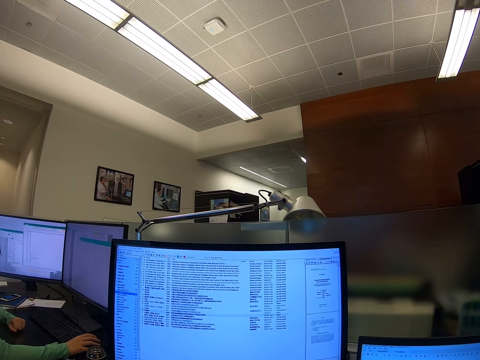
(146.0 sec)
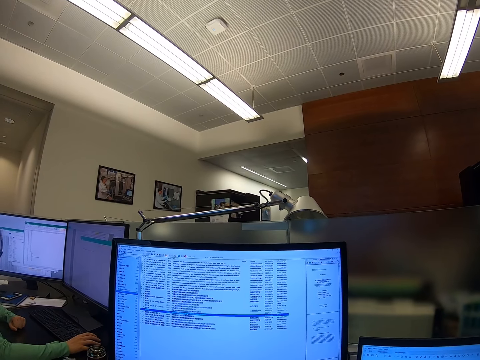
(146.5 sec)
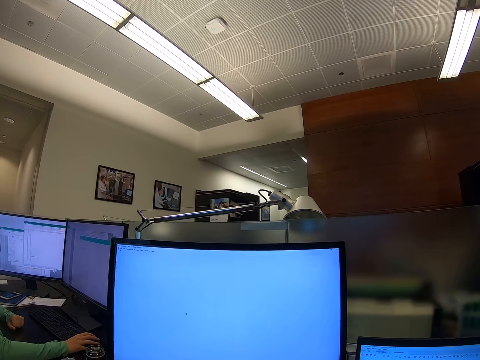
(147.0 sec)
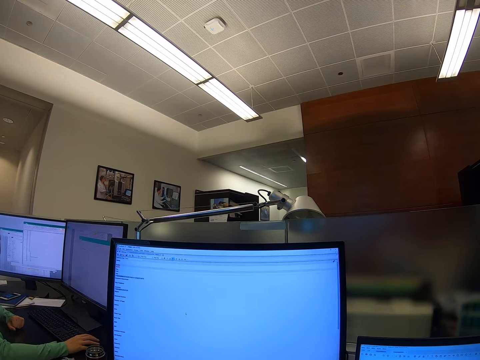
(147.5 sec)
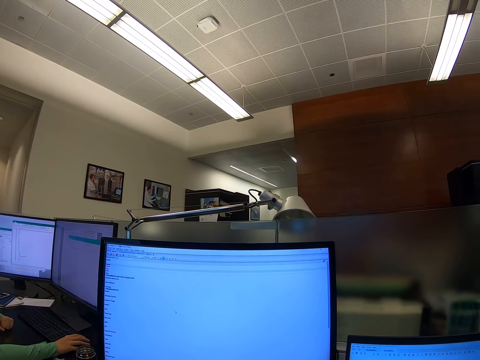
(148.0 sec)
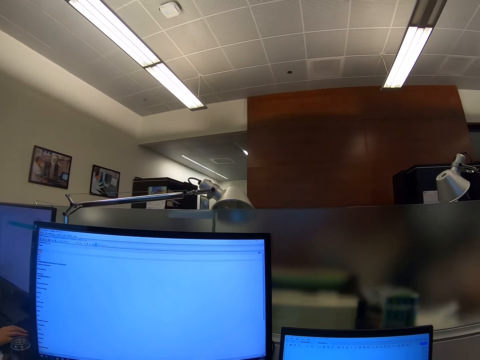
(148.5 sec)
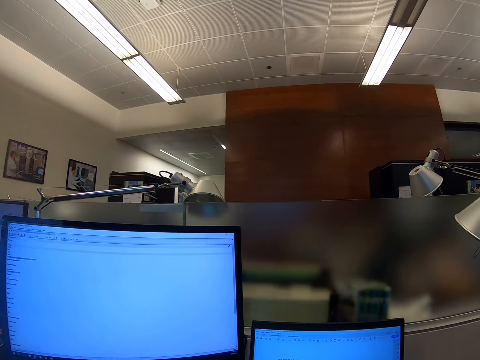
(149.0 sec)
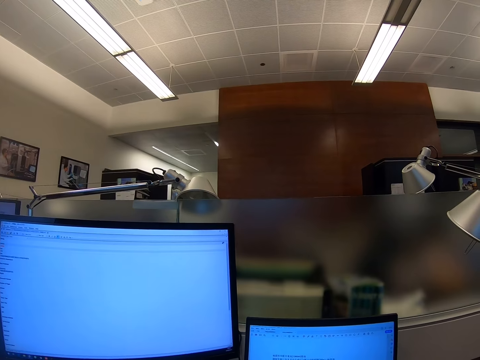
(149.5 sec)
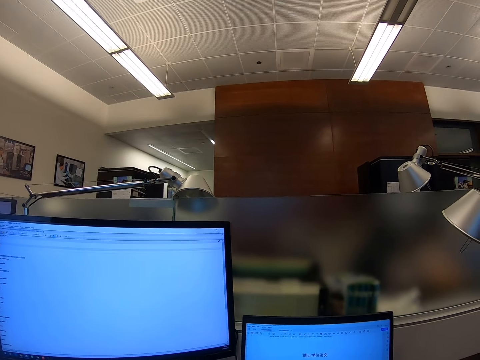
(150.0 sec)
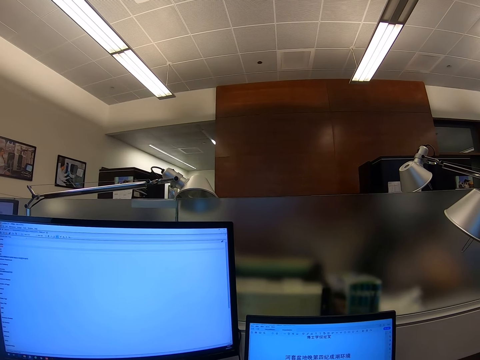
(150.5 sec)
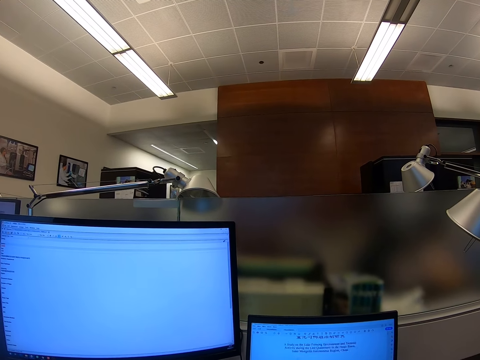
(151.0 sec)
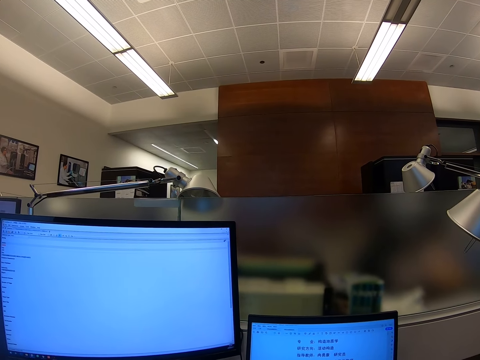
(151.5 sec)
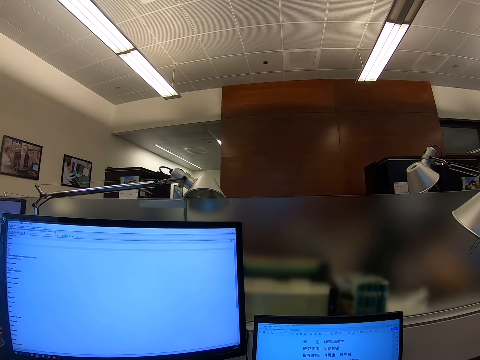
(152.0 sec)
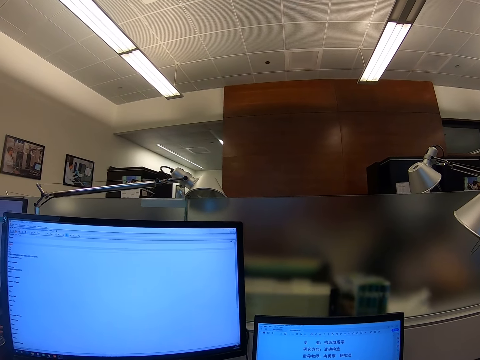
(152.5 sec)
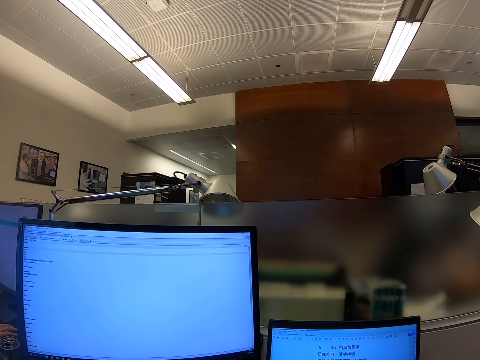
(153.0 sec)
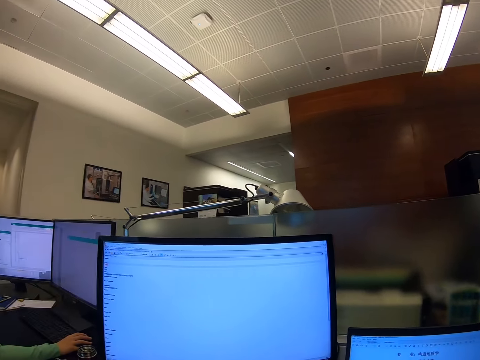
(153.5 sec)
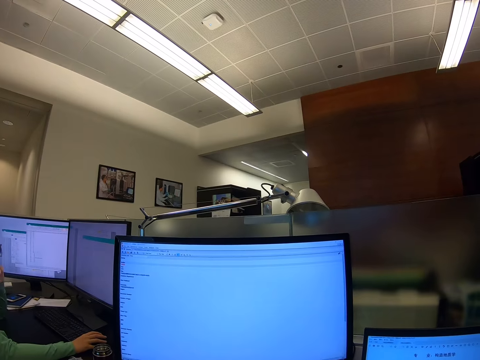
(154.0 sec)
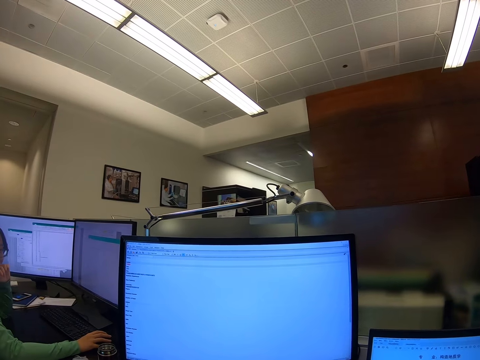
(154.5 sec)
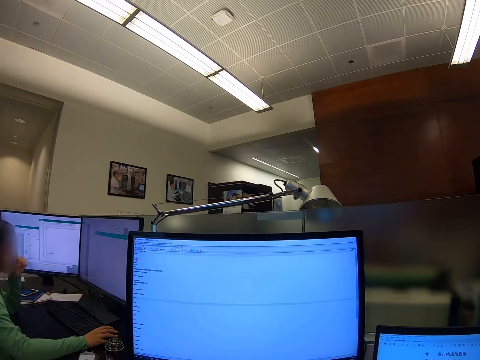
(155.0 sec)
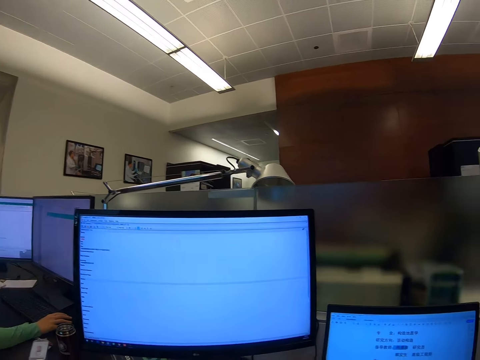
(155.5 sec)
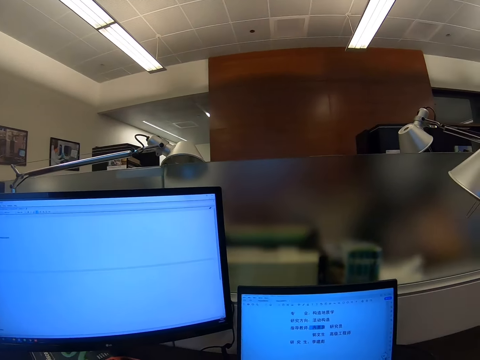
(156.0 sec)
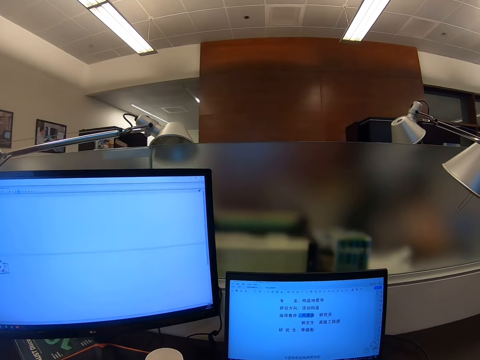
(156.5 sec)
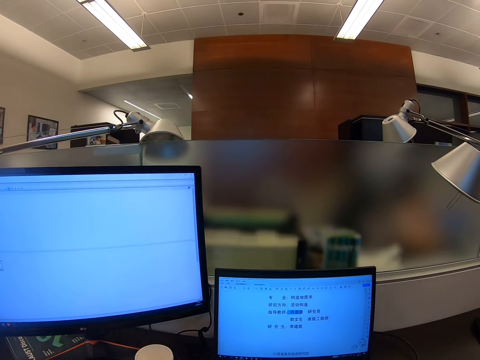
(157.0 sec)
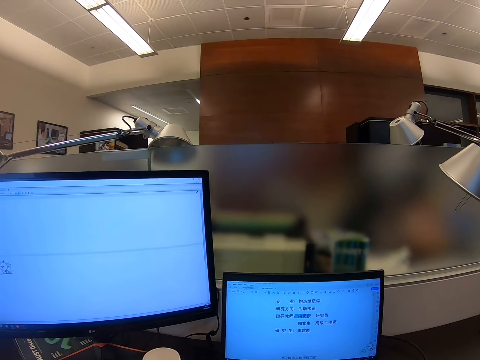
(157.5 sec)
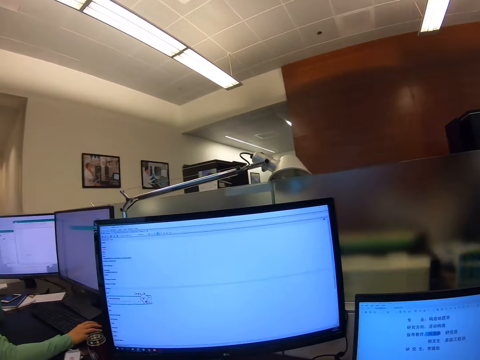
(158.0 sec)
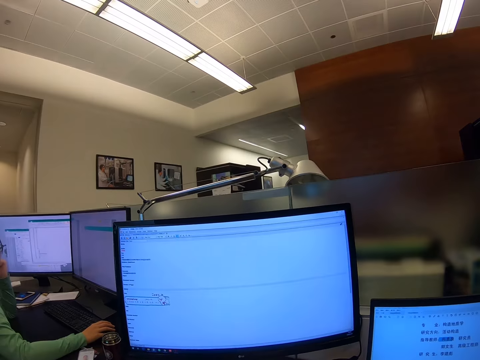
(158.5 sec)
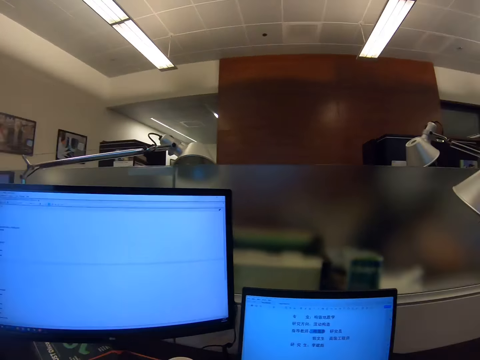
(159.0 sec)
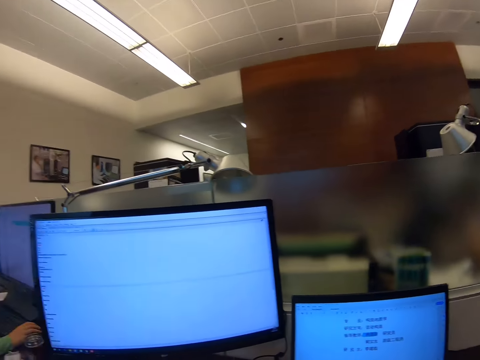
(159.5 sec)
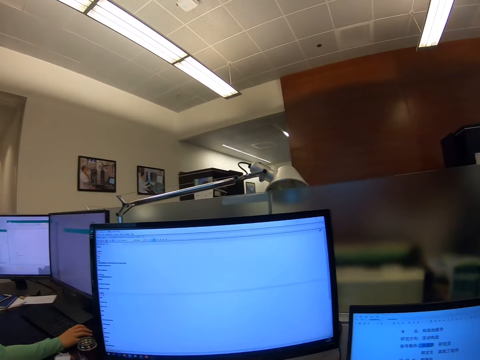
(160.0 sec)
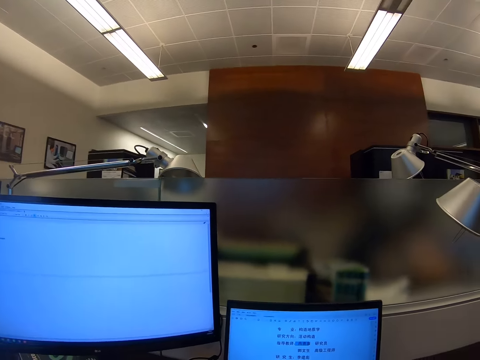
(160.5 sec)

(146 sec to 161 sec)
The camera wearer scrolls a monitor. They stare at the monitor.

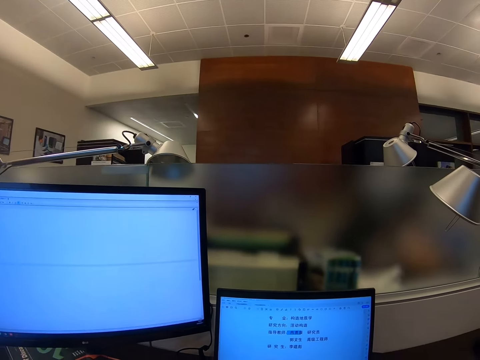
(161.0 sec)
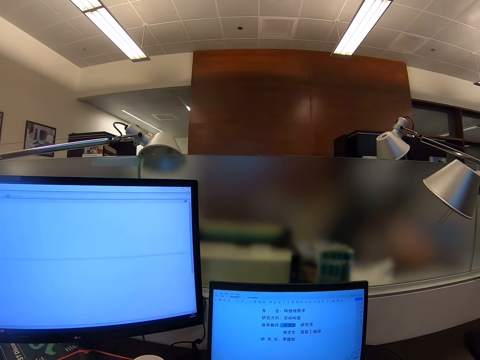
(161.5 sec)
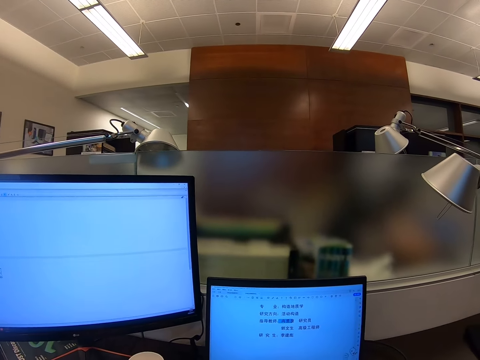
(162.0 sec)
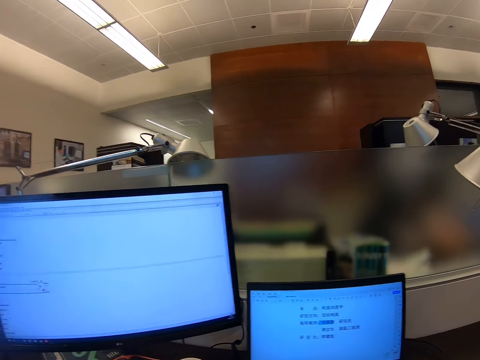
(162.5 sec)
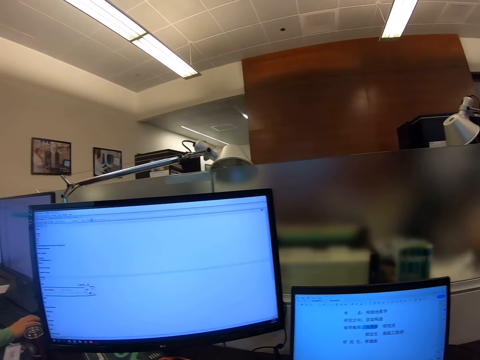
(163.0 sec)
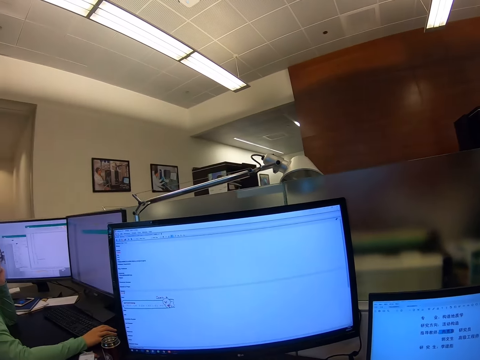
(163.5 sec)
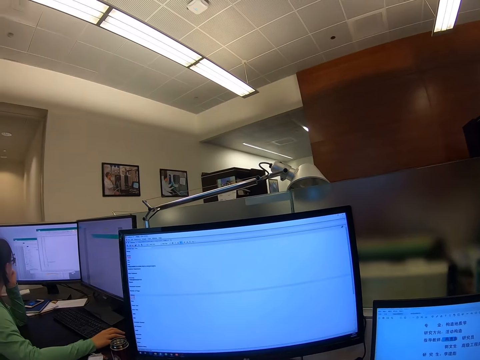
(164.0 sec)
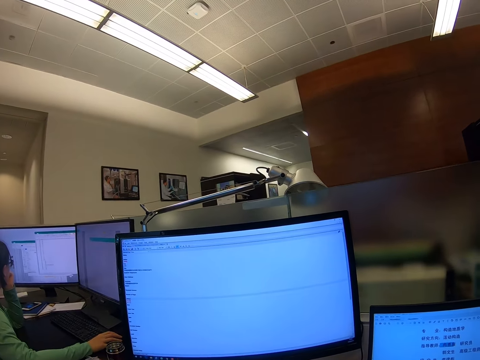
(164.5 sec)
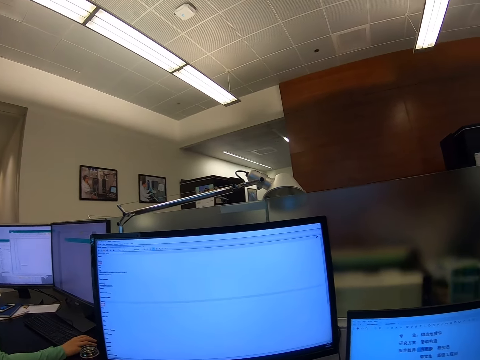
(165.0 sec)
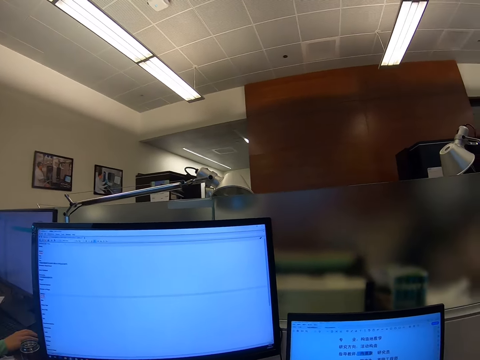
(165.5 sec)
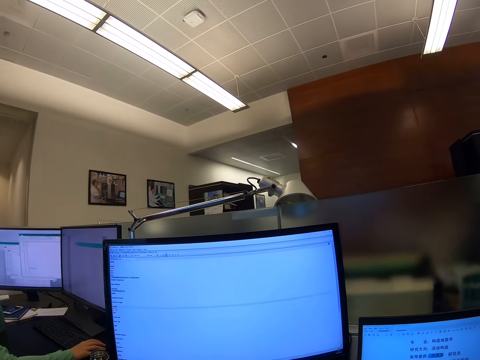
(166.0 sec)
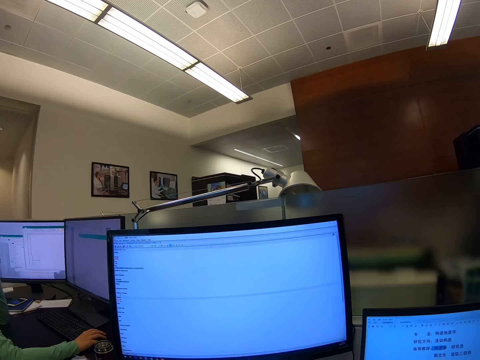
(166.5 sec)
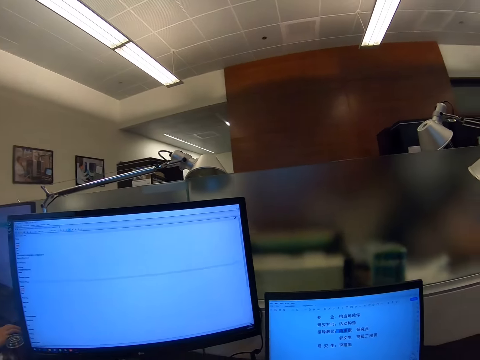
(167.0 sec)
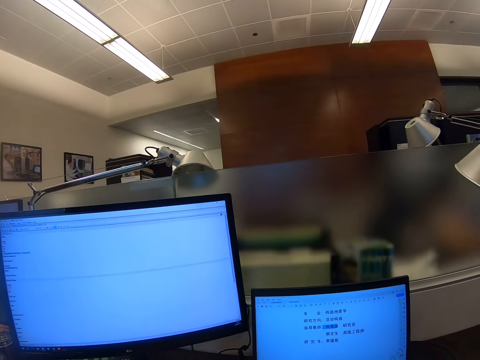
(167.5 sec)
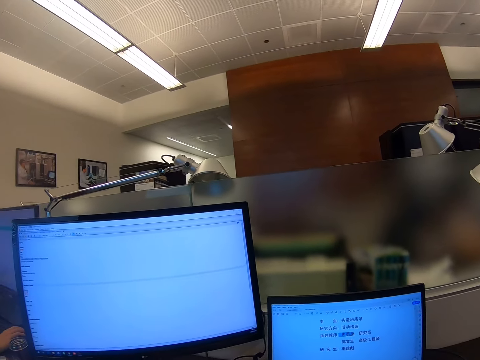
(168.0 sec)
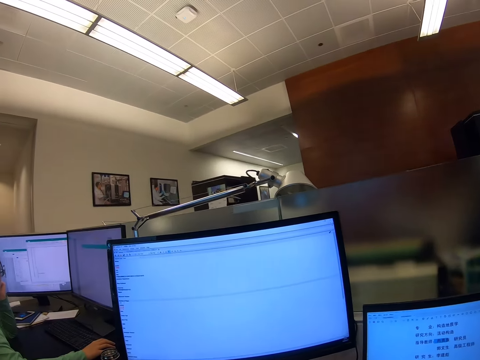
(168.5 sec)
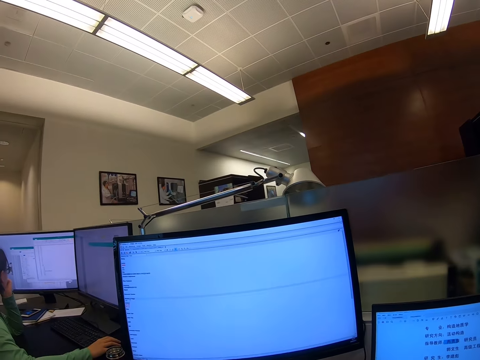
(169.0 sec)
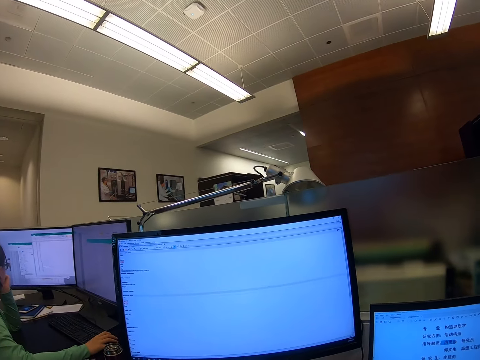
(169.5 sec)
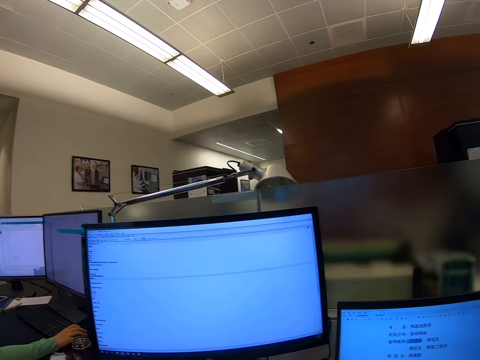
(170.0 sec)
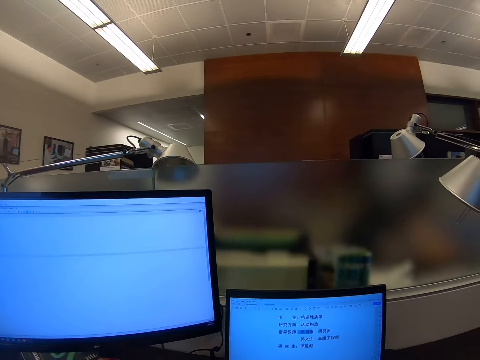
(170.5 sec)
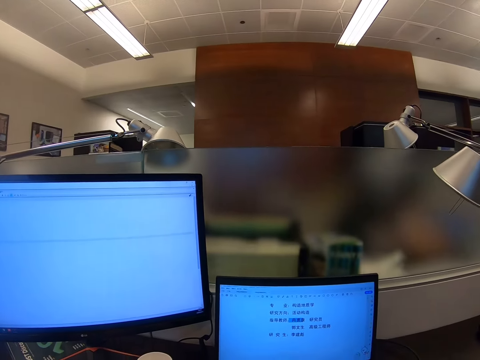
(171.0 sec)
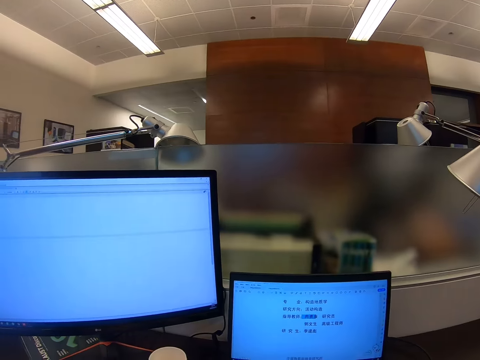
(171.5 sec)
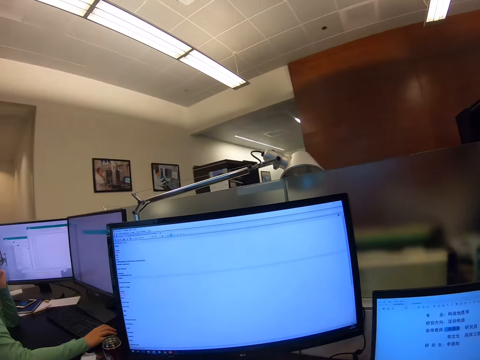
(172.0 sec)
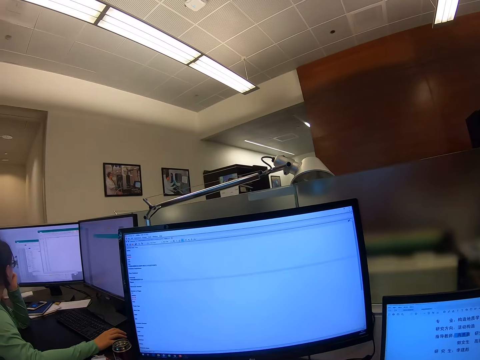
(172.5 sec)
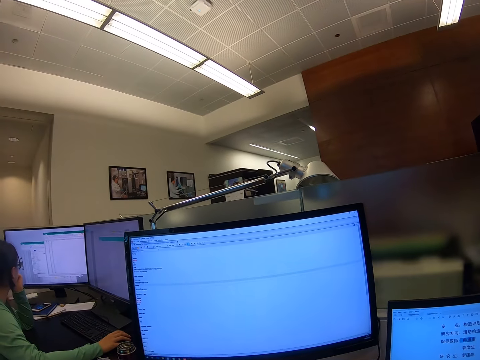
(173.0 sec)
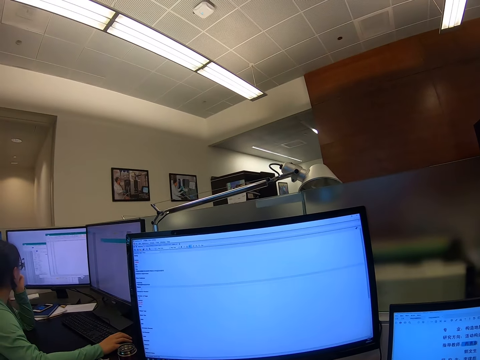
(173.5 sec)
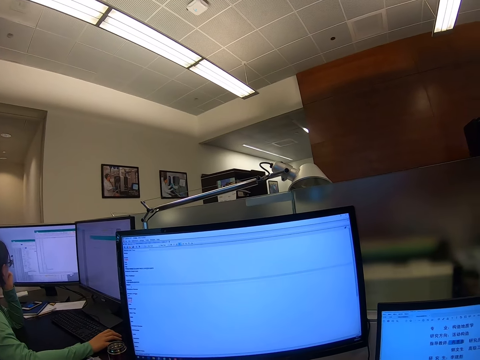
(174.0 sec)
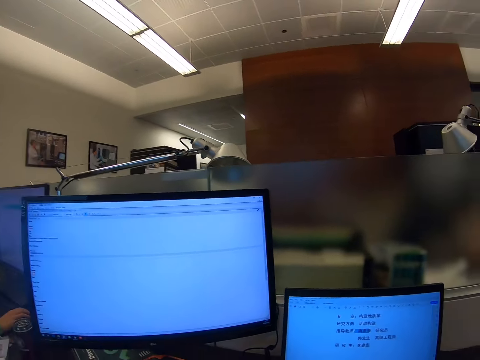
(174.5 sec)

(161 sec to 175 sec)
The camera wearer scrolls a monitor.
